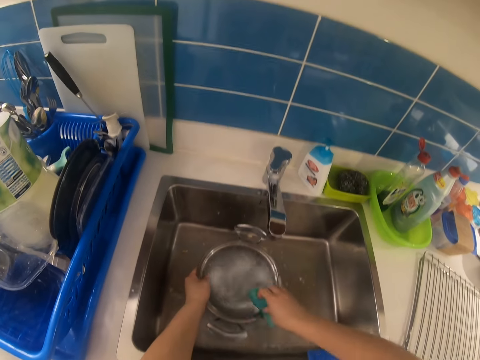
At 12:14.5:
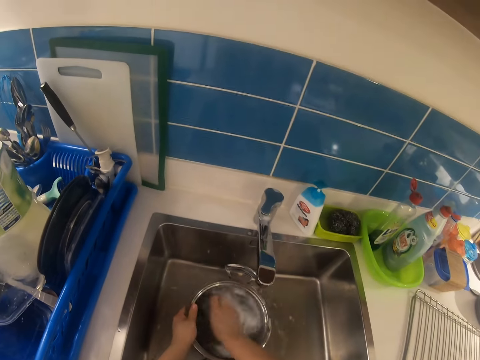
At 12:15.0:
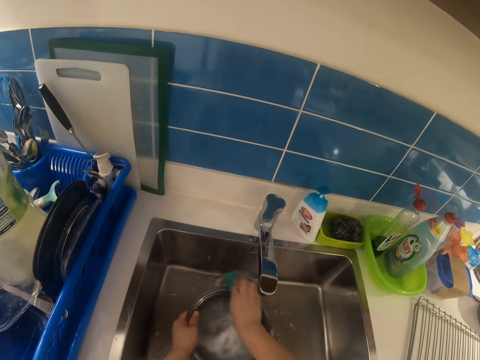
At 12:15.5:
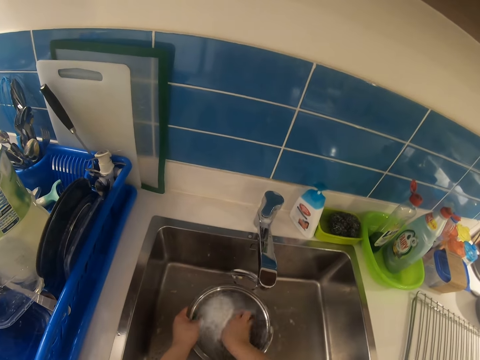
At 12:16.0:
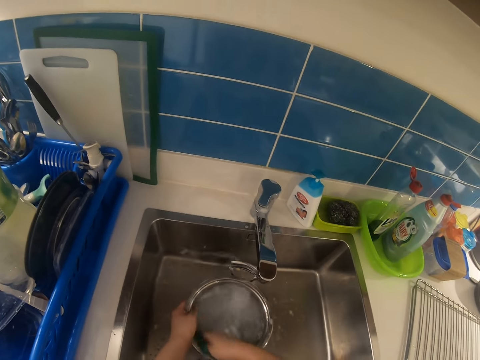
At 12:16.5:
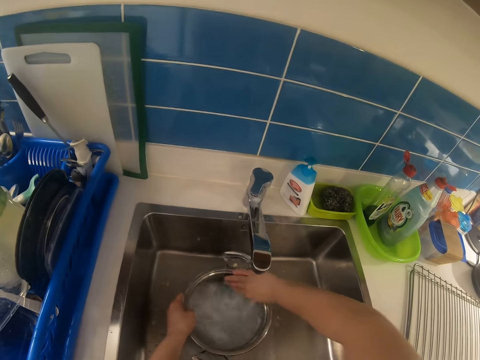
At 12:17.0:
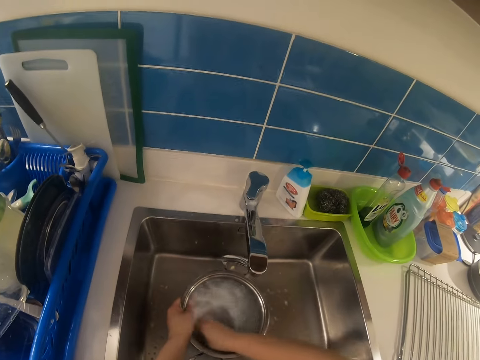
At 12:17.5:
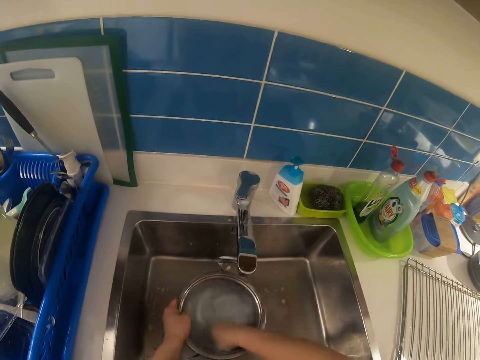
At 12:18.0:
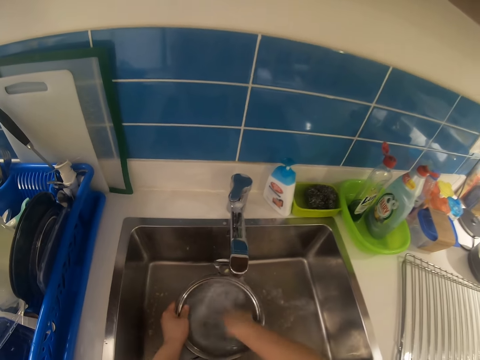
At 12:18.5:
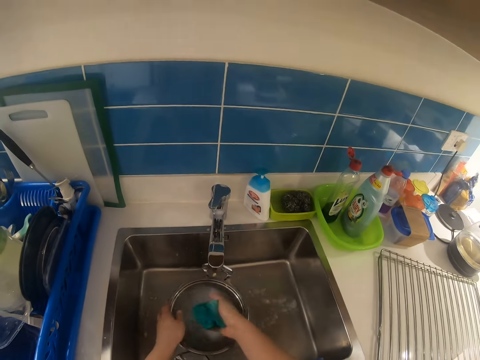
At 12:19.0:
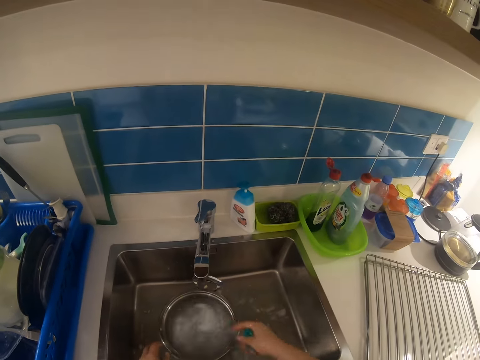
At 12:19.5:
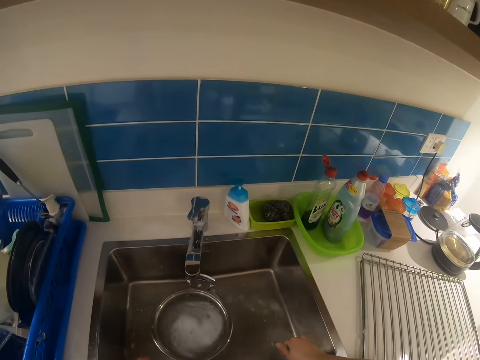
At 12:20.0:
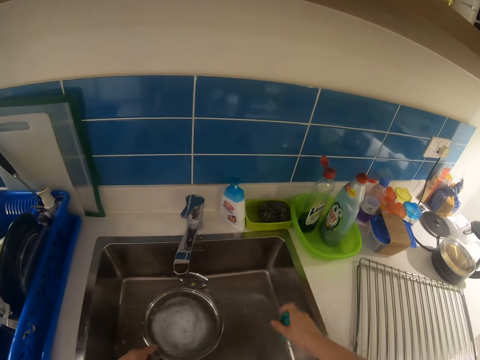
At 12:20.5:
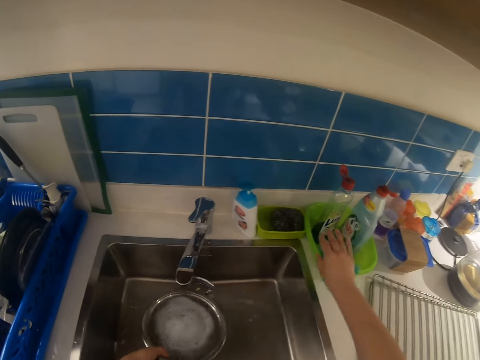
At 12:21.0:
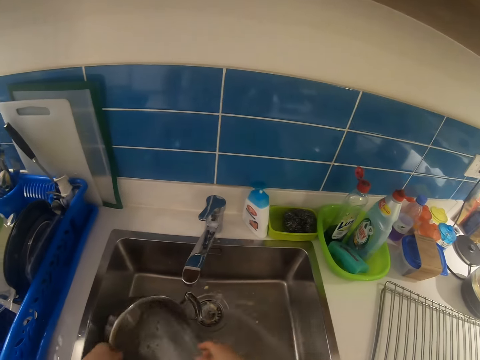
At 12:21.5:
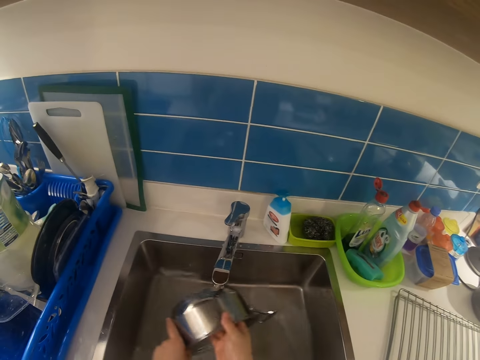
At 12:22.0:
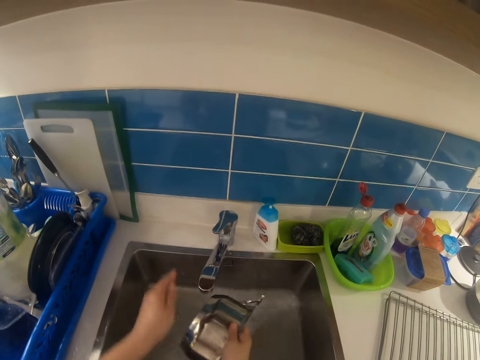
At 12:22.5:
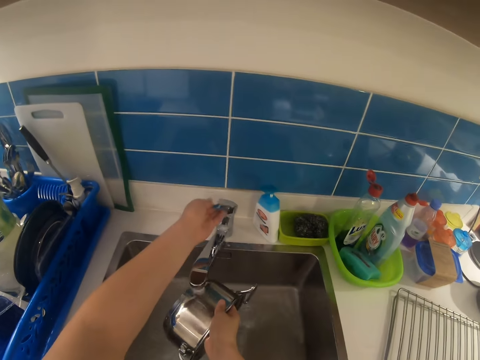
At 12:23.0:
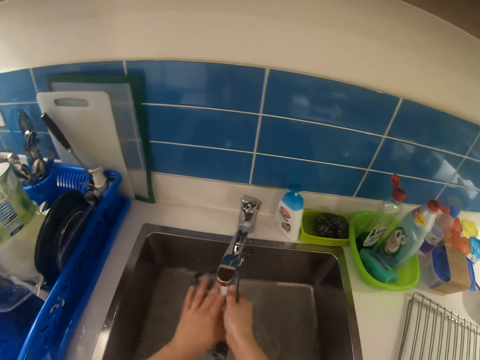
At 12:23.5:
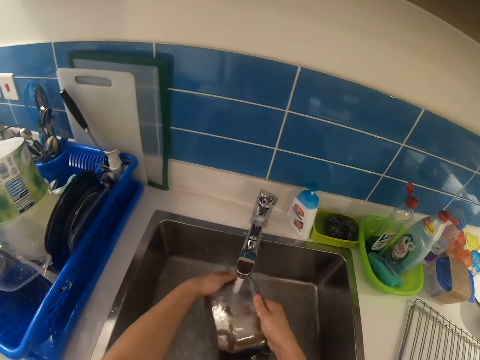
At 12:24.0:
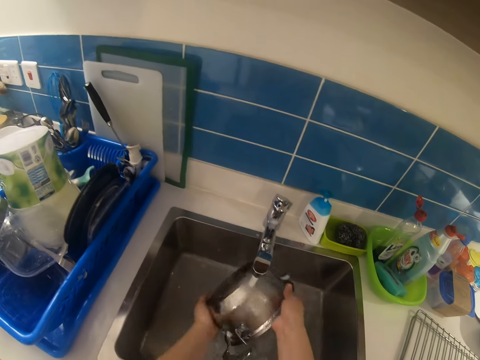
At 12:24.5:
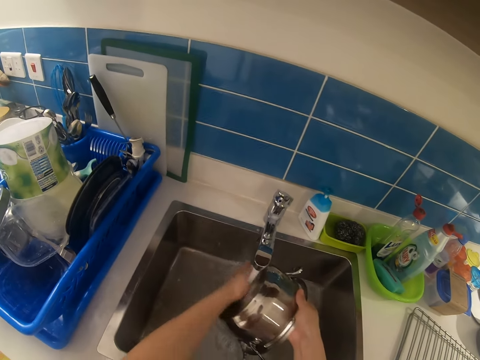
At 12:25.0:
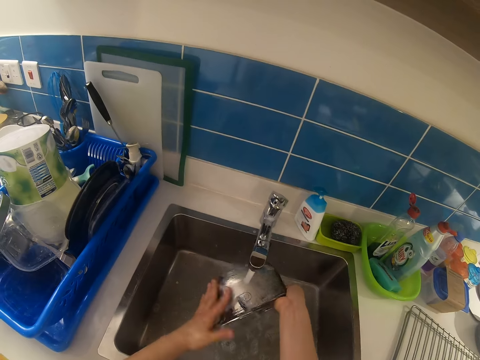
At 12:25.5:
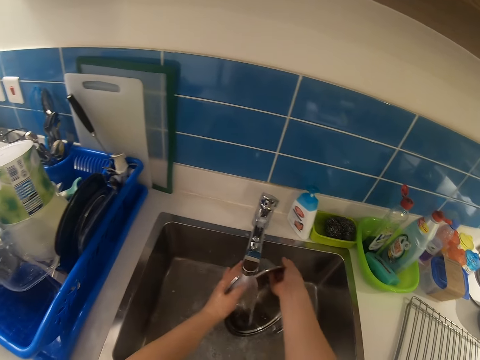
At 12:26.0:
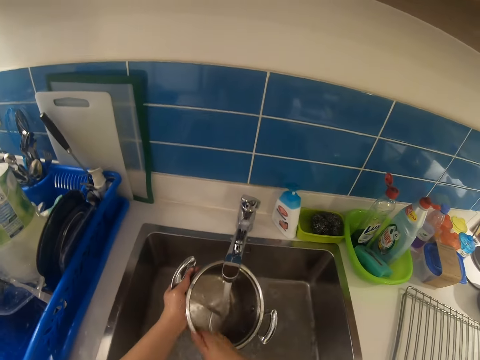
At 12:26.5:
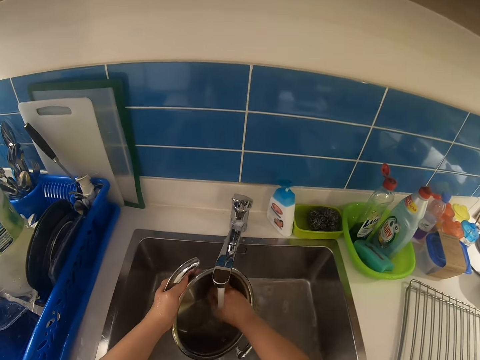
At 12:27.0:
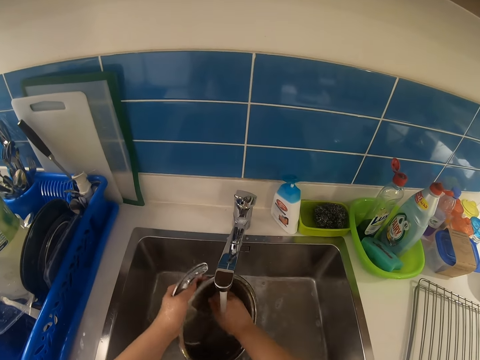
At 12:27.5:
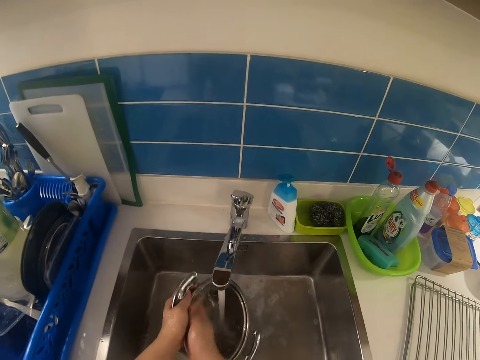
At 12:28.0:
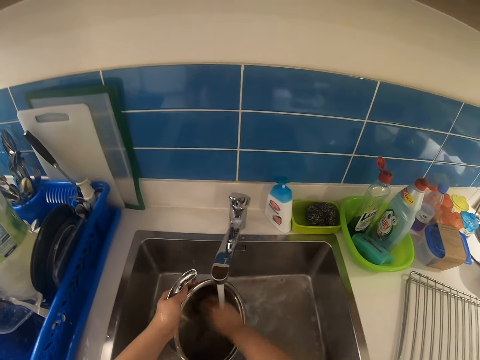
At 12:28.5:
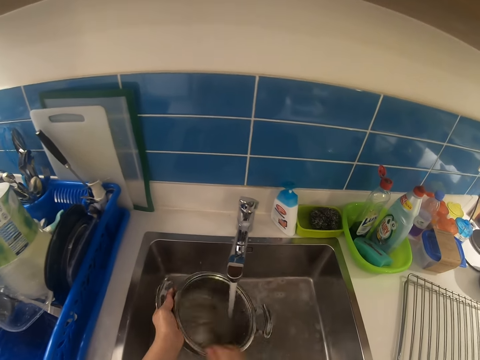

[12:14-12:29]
The camera wearer drops the sponge in the bowl on the kitchen countertop with the right hand. They pour water in the sink. They pass the pot to the right hand. They open the faucet with the left hand. They rinse the pot with water with both hands.

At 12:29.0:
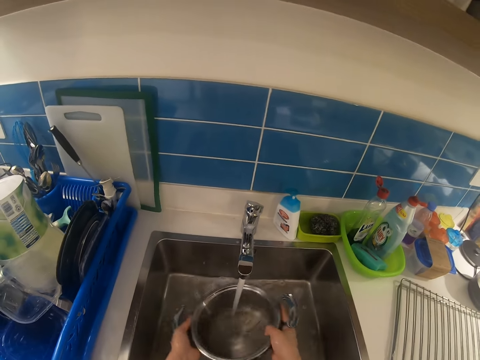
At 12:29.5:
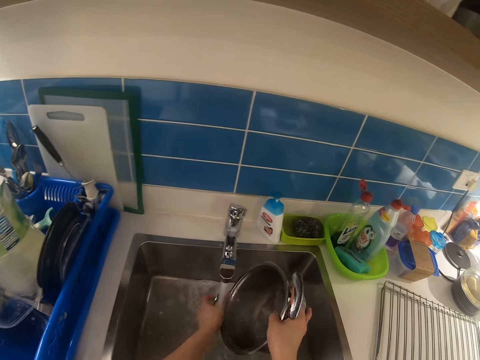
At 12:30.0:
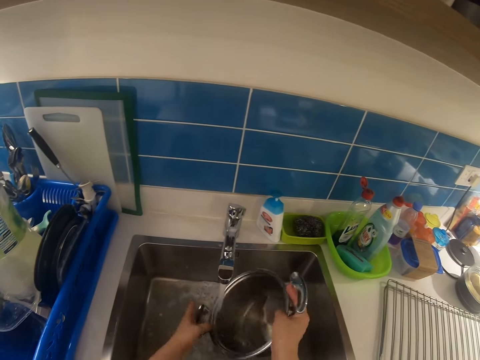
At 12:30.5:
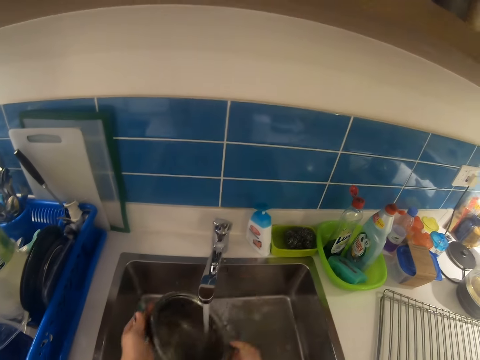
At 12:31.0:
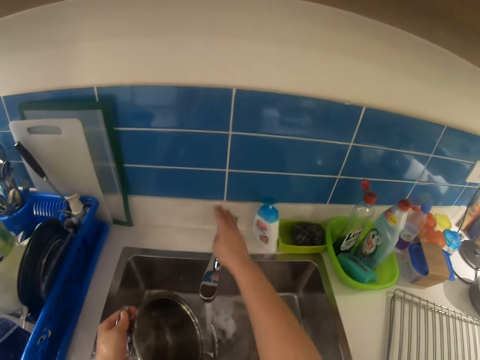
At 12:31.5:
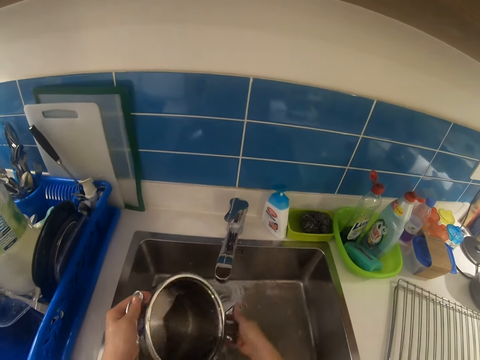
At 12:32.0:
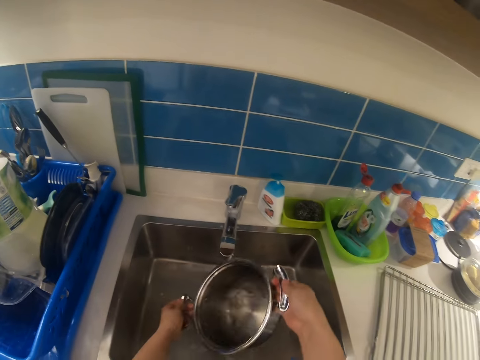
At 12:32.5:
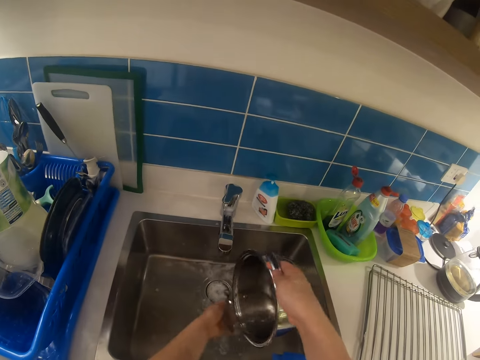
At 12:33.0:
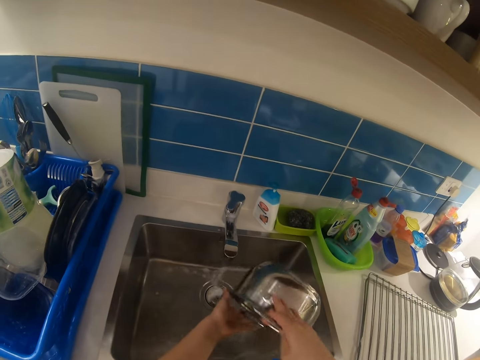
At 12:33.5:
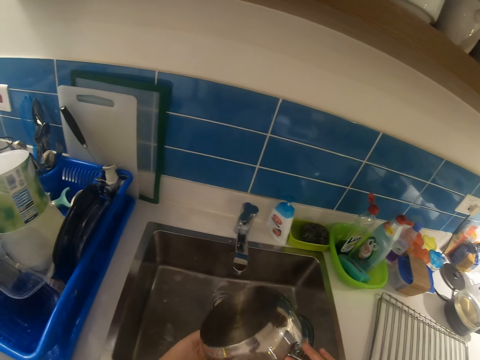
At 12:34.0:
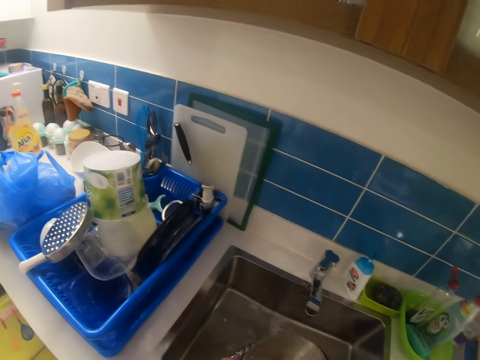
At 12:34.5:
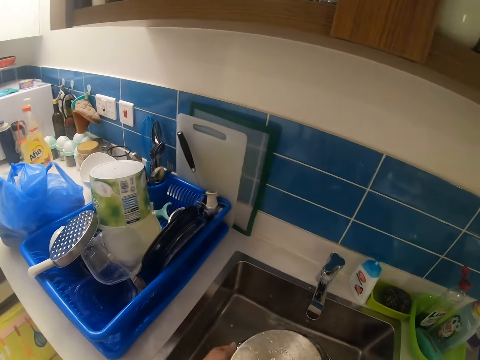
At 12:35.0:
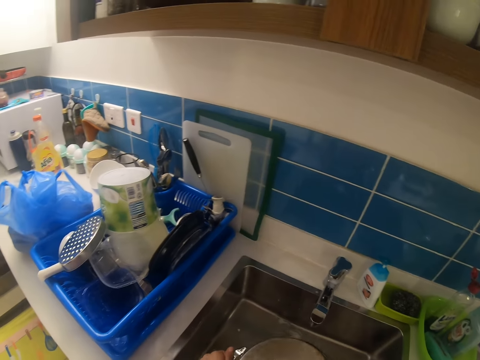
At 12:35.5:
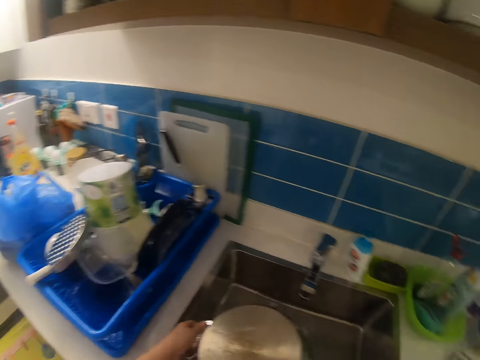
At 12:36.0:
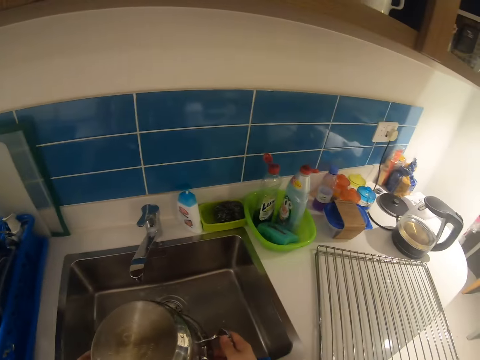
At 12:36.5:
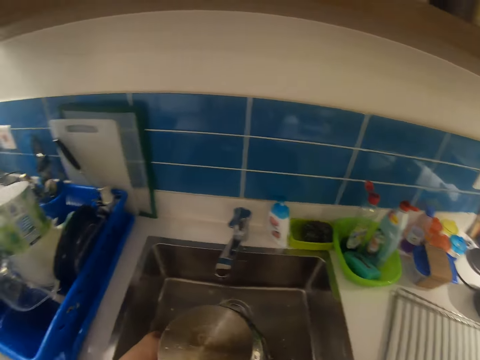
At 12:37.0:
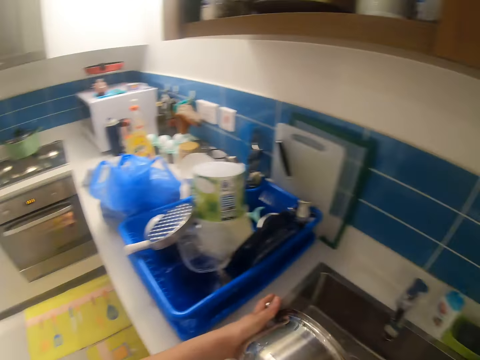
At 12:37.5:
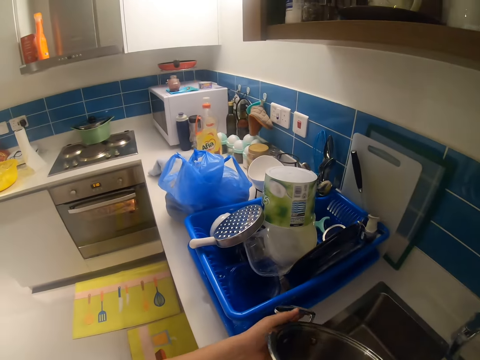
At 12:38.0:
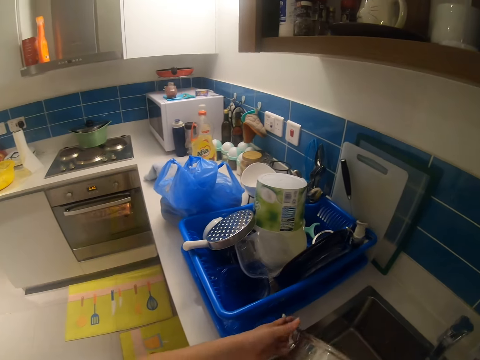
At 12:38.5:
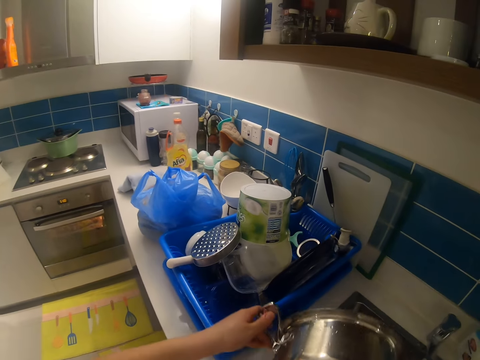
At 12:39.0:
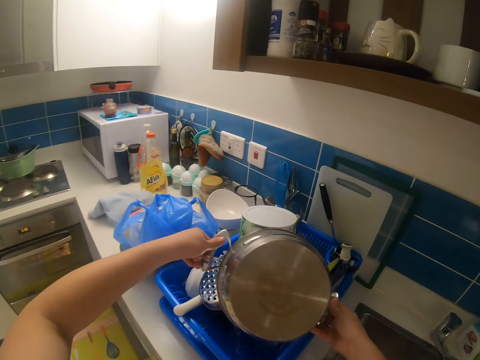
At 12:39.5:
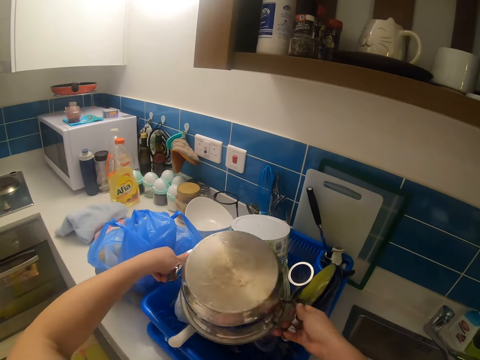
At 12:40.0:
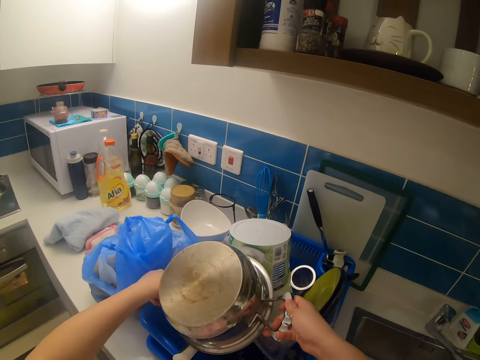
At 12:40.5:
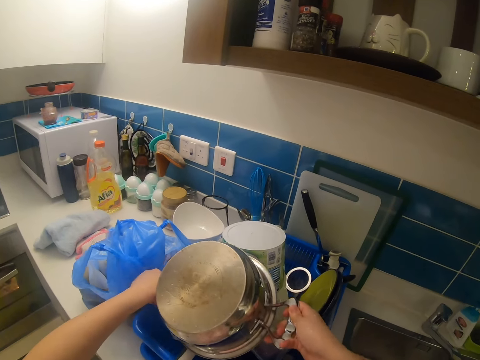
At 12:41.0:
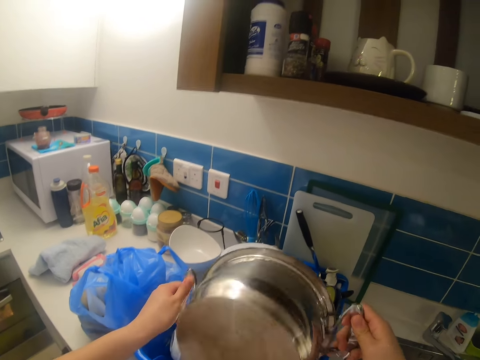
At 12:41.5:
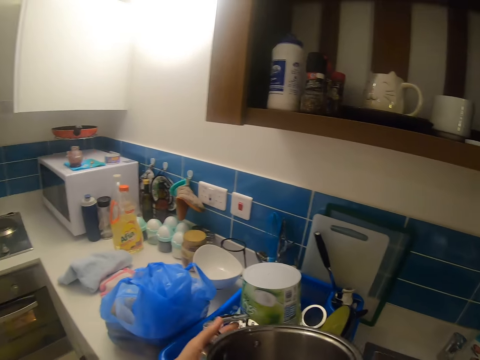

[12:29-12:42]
The camera wearer turns off the faucet with the right hand. They hold the pot. They pour water in the sink. They look around. They drop the pot in the plate rack with both hands. They turn the pot.
